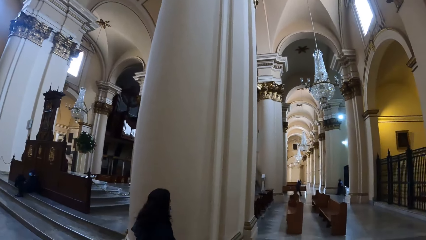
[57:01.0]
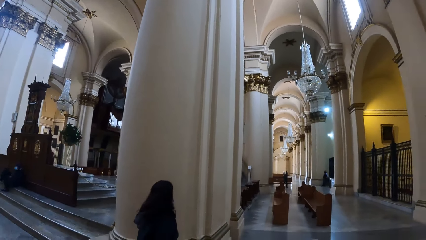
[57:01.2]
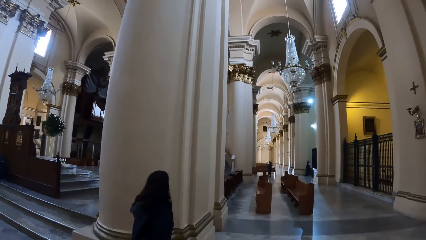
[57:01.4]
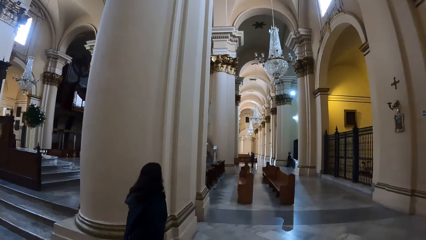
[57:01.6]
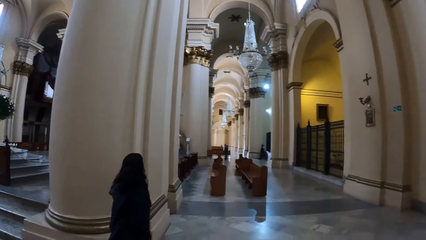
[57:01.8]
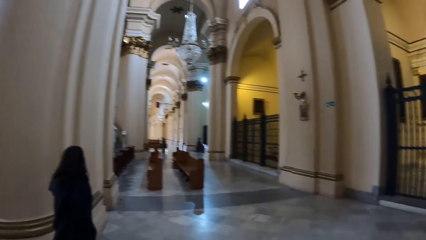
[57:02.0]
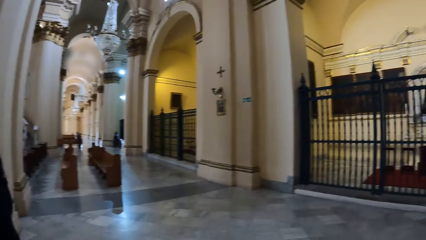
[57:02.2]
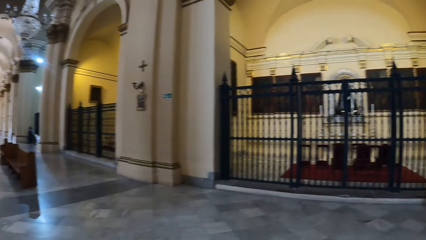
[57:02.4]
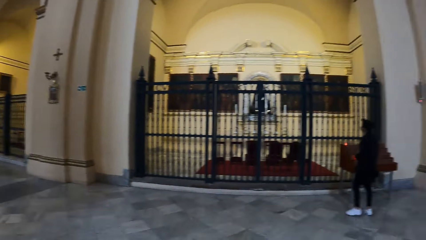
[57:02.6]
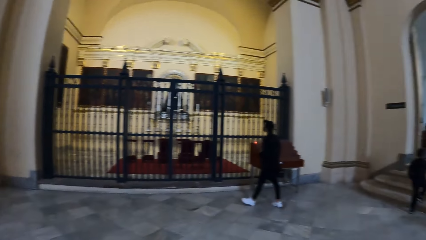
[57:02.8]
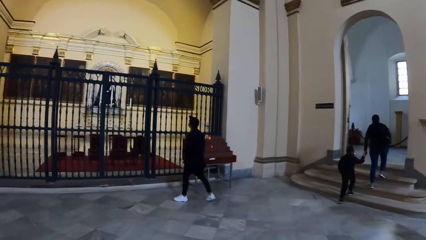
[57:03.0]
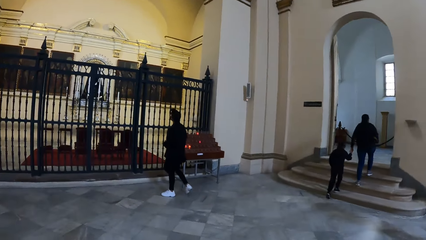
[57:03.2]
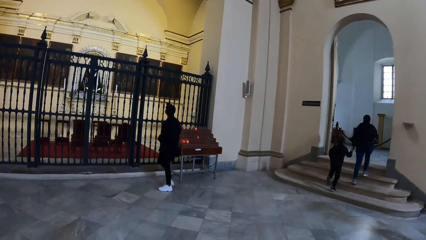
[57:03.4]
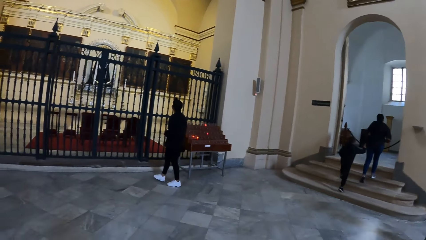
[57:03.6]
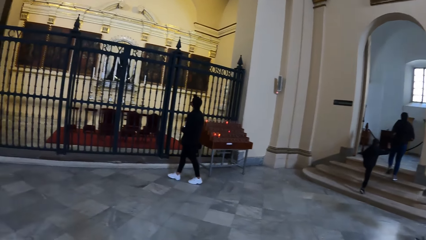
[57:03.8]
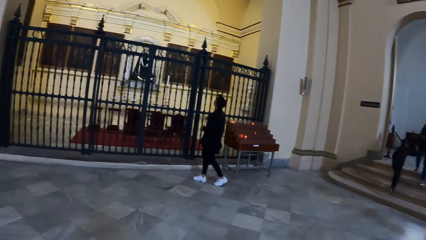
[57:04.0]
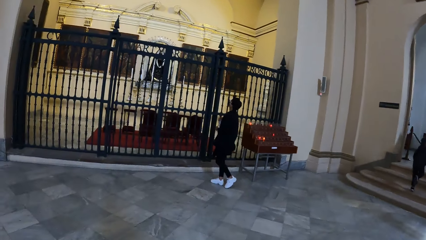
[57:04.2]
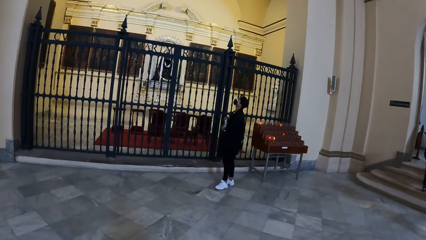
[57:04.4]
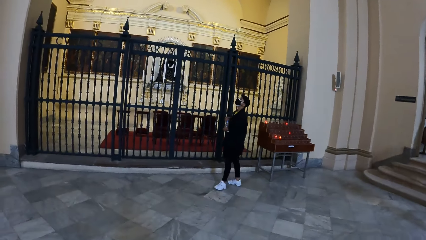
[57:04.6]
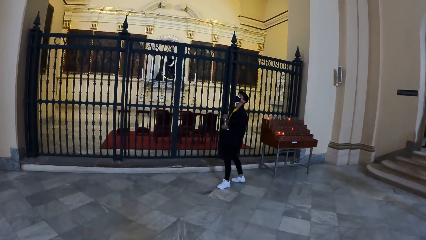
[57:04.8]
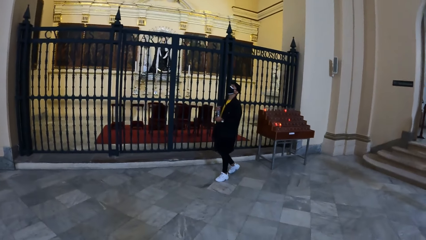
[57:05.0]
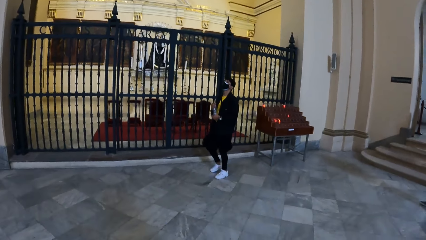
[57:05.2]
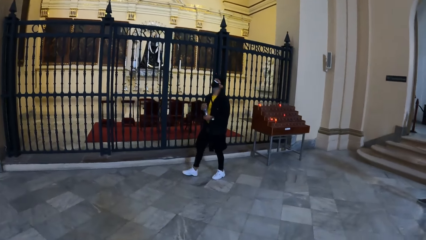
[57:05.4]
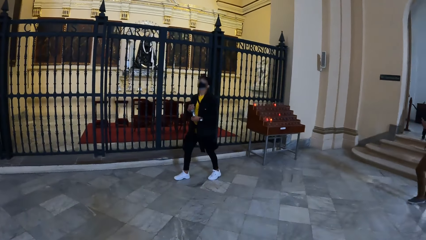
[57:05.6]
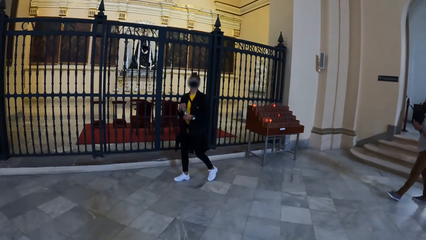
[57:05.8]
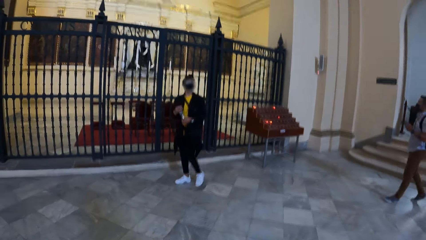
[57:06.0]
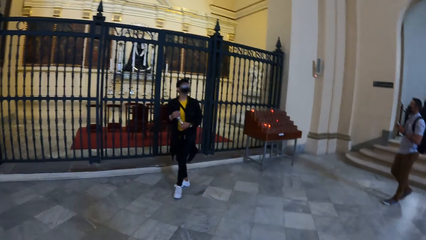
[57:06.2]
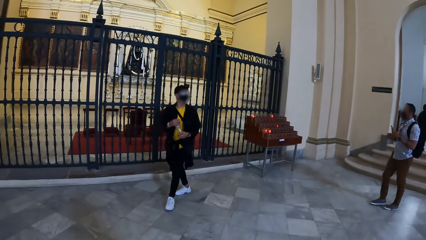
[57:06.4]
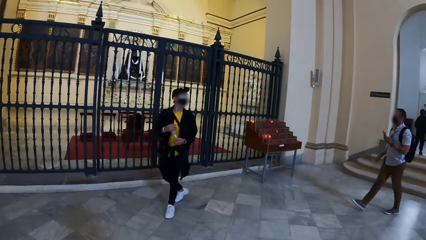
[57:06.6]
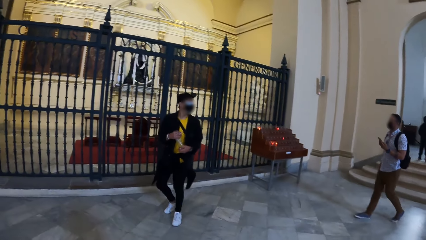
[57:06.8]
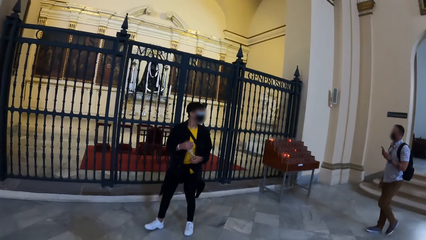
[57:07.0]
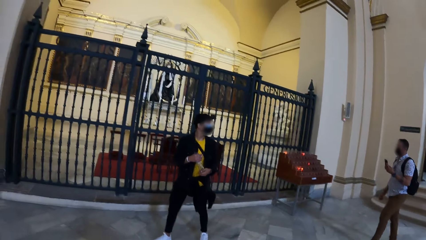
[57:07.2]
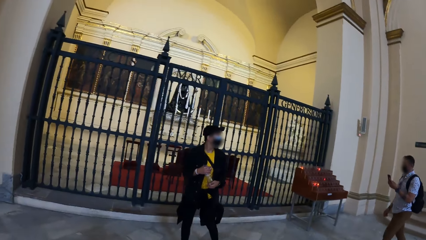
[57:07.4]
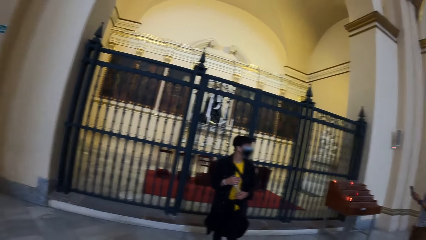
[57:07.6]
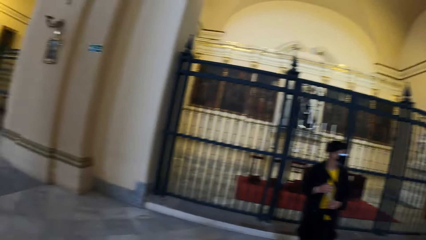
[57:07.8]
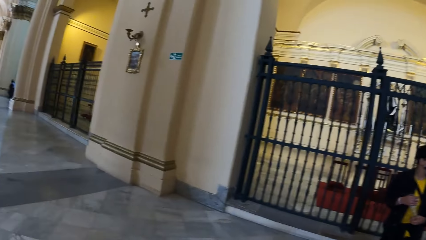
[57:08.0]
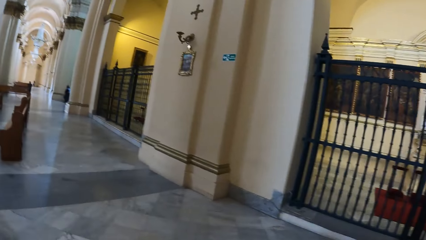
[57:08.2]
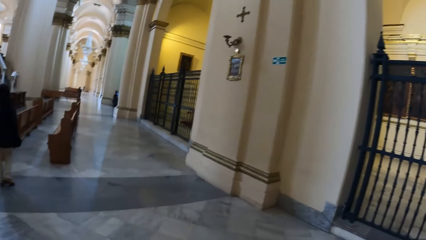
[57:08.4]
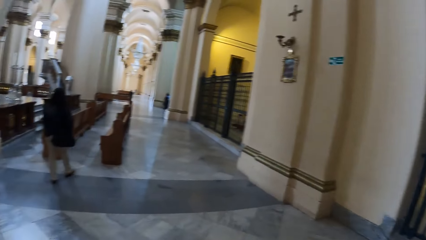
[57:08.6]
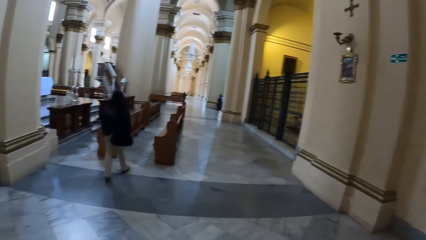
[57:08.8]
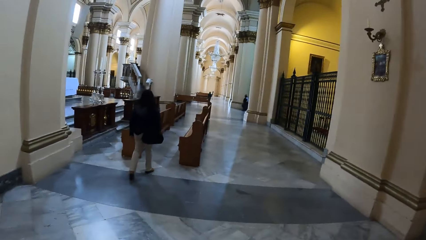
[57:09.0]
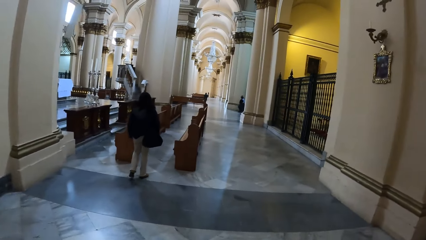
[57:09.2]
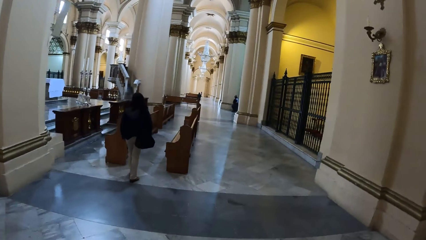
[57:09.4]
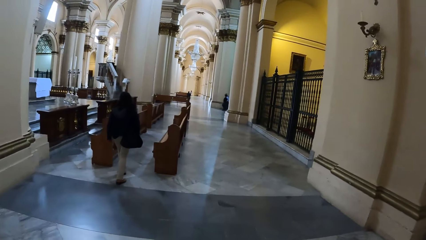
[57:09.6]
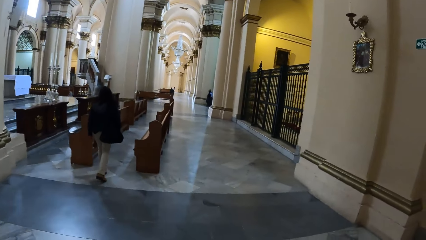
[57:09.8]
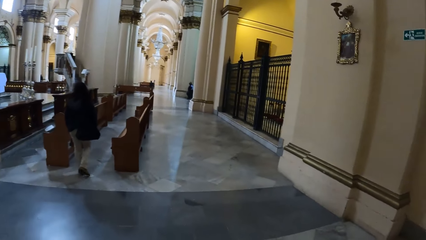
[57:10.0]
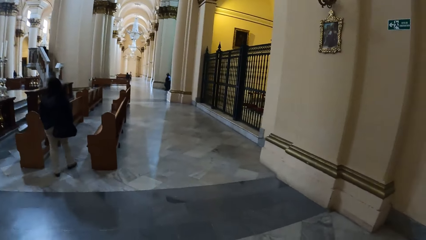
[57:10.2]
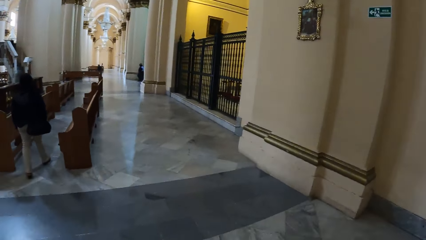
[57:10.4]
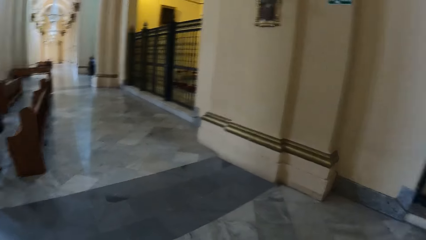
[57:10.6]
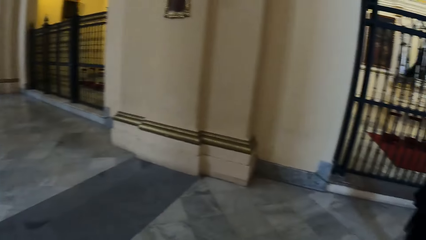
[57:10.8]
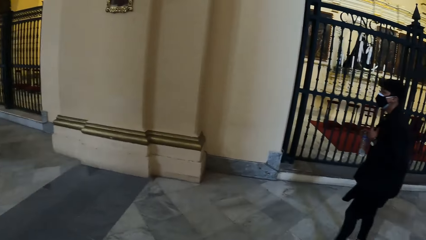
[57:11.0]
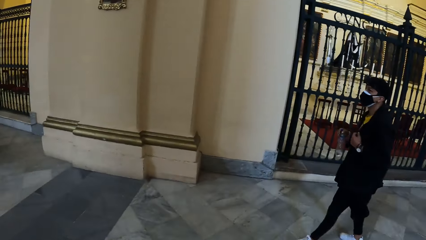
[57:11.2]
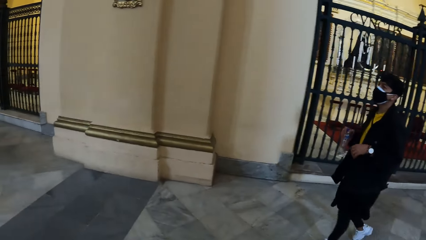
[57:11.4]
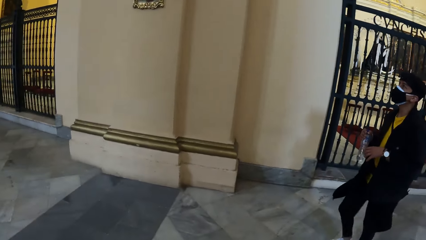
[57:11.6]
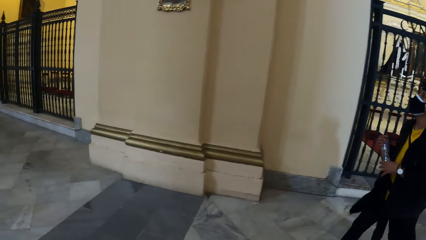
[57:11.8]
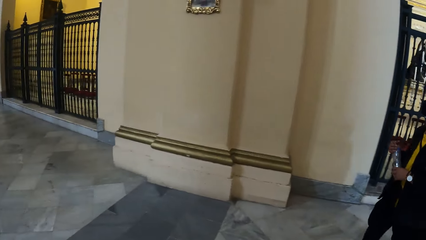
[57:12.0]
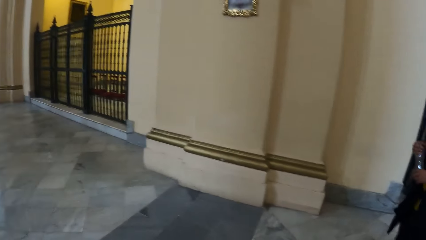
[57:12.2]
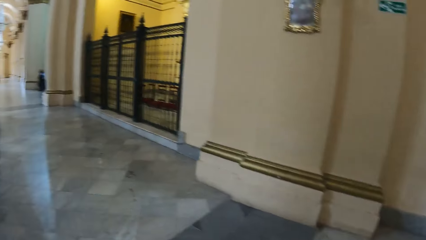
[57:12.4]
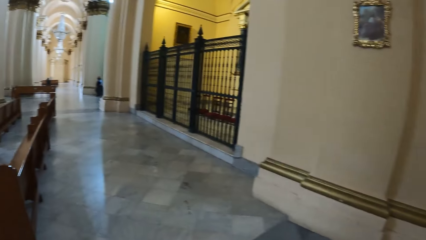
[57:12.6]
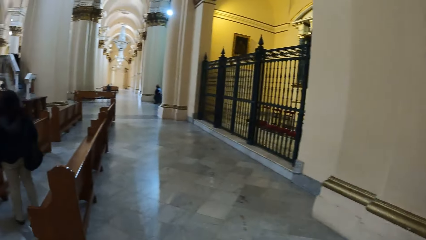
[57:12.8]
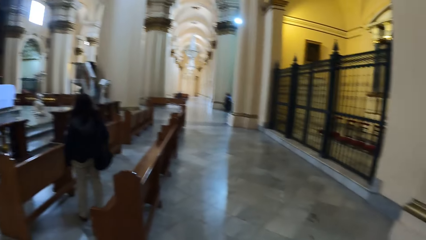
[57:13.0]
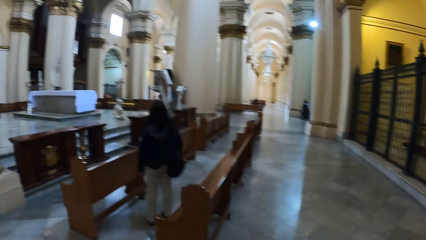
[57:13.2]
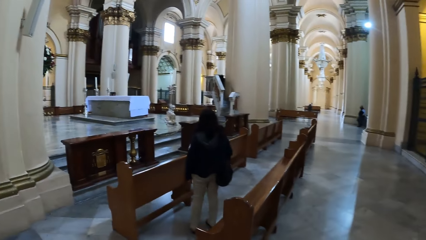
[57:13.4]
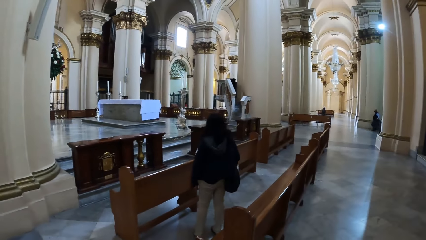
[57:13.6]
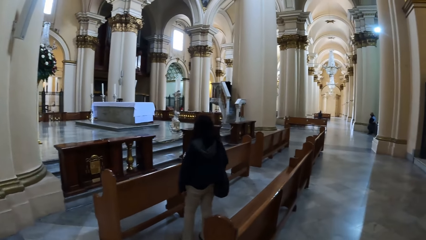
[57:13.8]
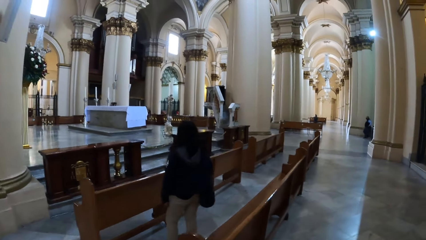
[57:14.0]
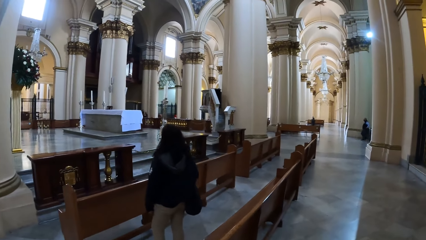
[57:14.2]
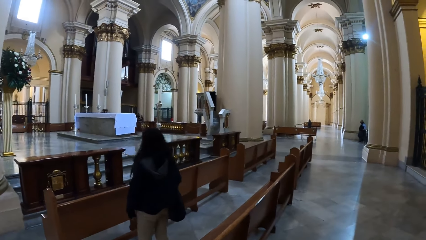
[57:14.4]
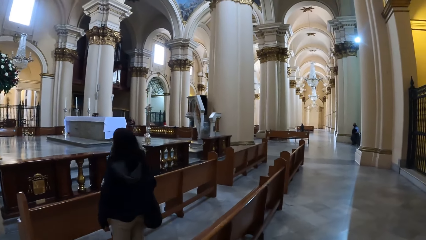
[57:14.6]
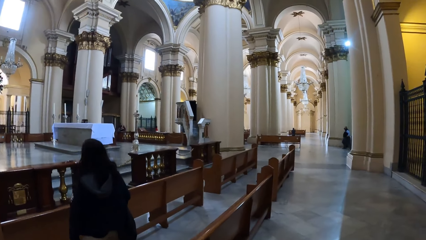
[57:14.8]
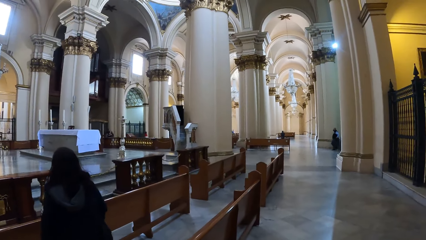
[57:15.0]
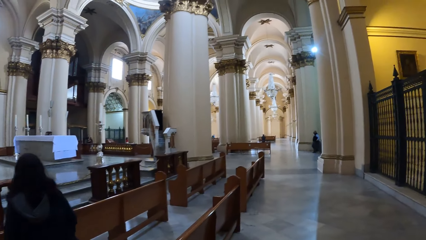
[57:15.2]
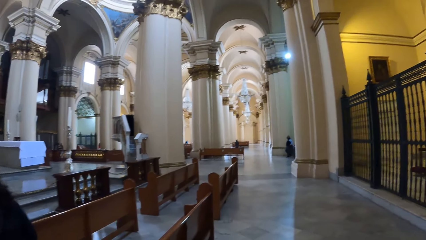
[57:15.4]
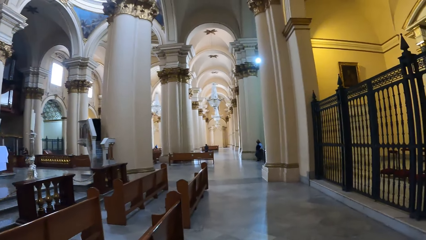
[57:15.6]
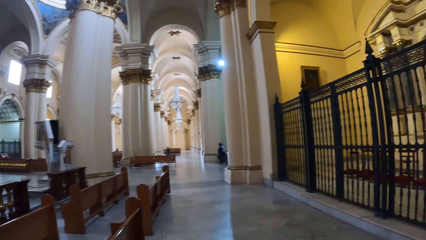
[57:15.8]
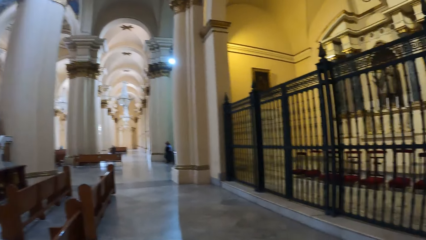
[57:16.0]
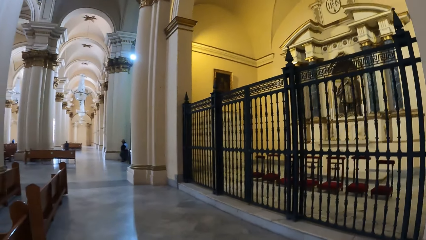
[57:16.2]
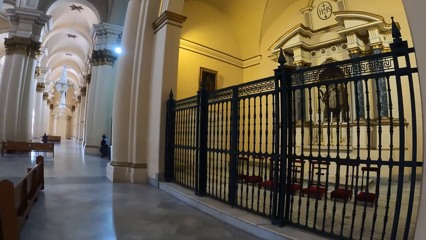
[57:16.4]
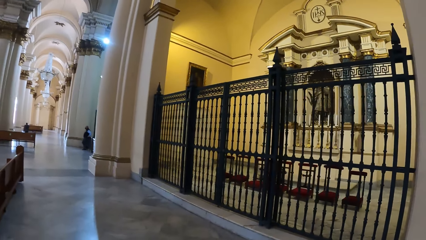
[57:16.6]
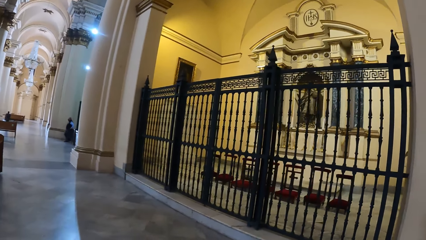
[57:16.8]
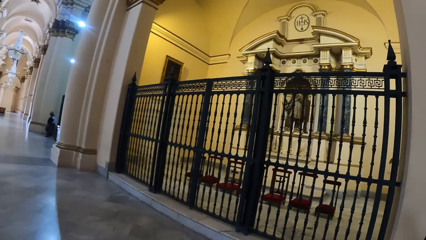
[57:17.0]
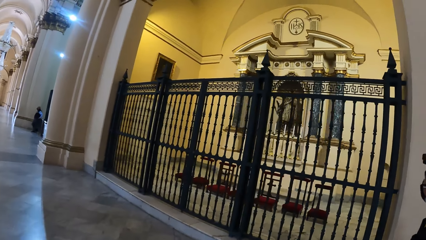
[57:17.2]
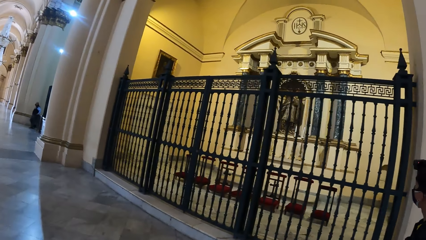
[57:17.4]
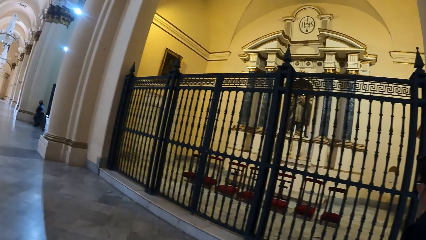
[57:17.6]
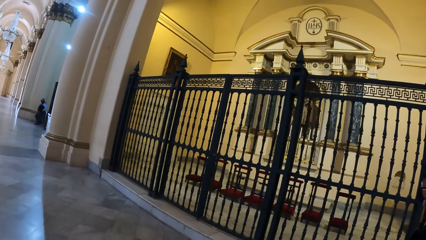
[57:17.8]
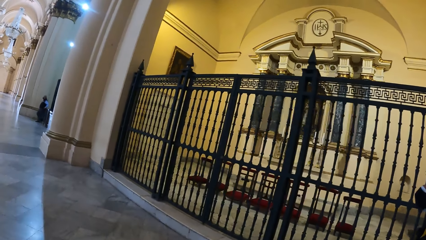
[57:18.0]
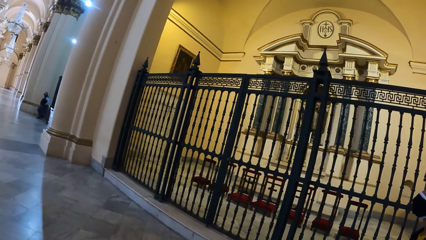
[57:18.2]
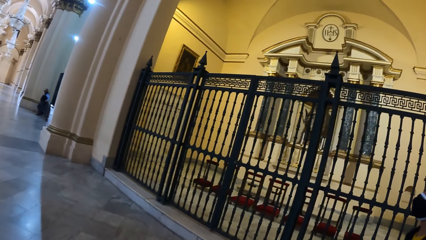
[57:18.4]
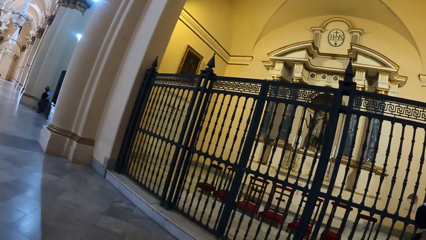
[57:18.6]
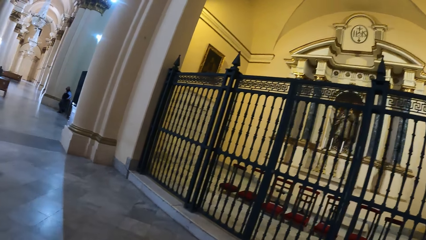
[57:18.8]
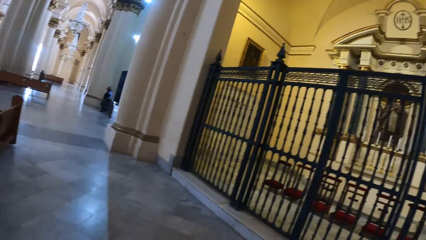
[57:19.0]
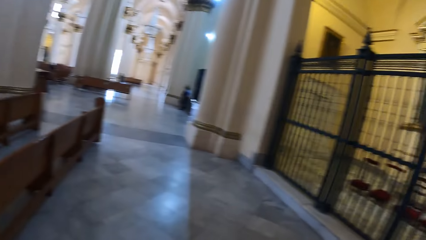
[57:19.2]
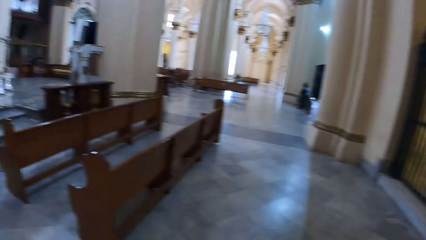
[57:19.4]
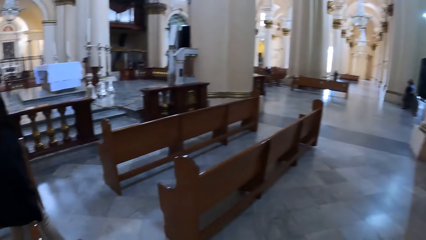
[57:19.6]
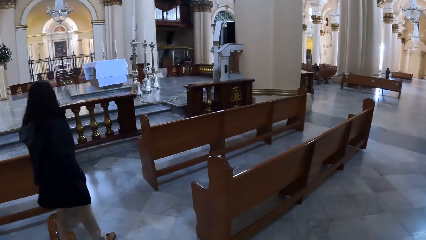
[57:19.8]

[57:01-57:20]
The camera wearer stands in the building. A person stands in the building. The woman and a boy climb a staircase. Another man walks towards the man. The camera wearer walks towards the other woman with the man in the building. The person walks in the building. The camera wearer turns around.
